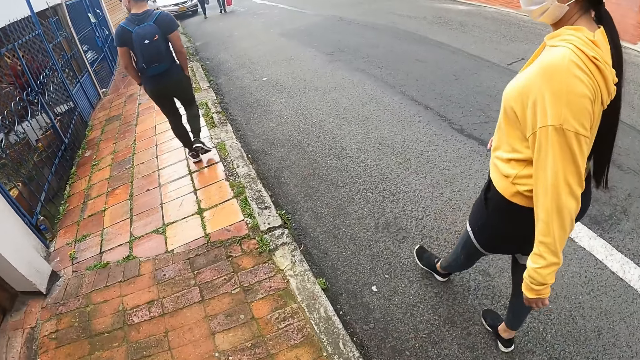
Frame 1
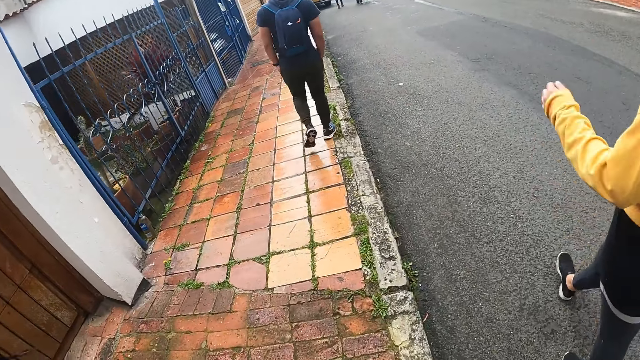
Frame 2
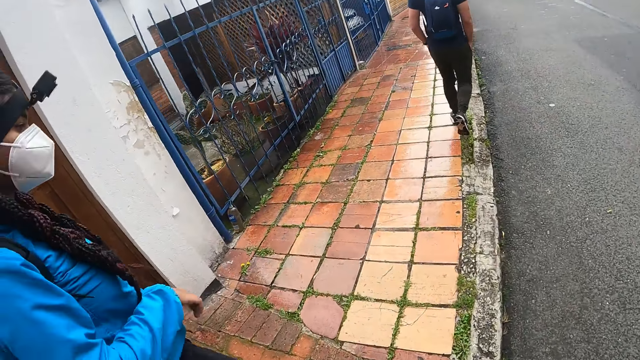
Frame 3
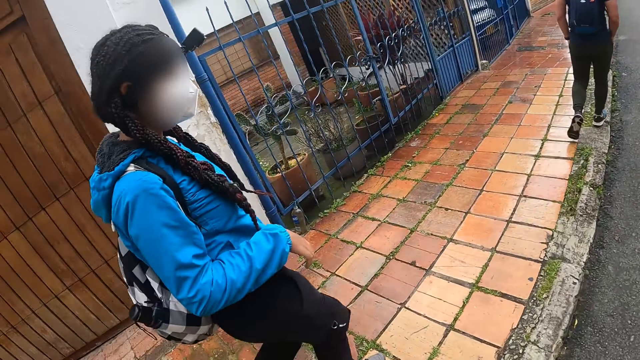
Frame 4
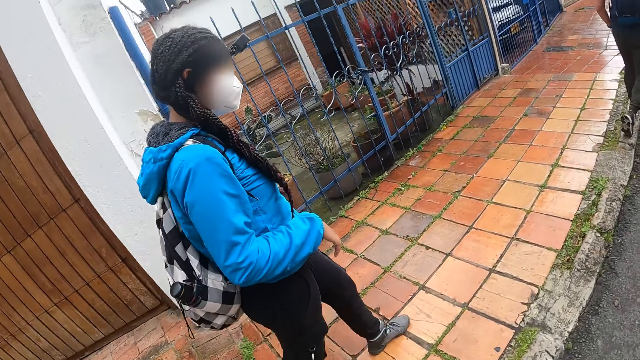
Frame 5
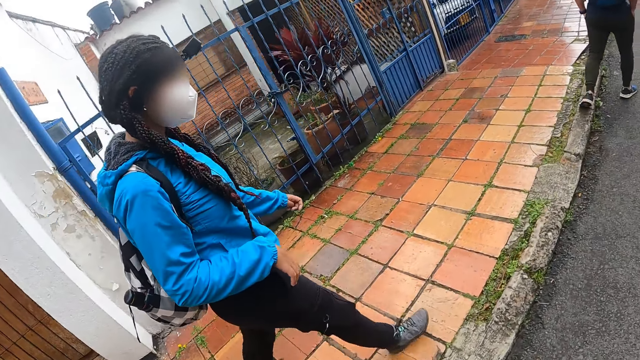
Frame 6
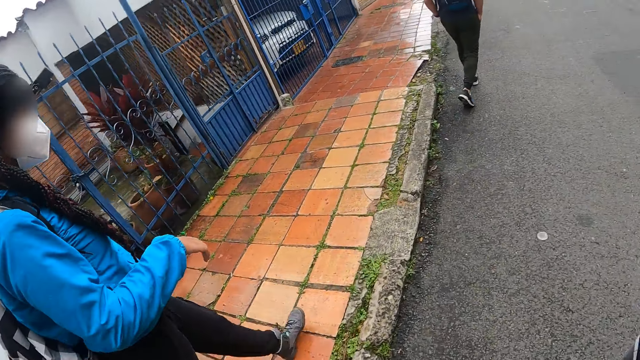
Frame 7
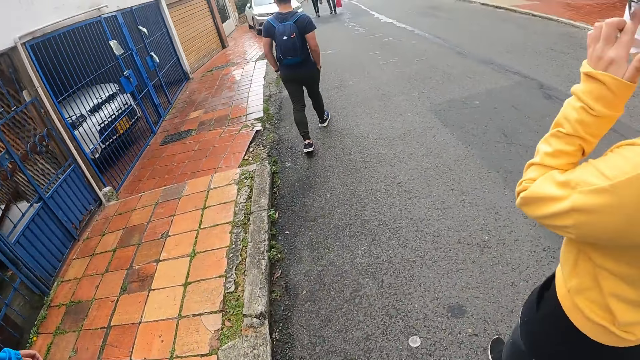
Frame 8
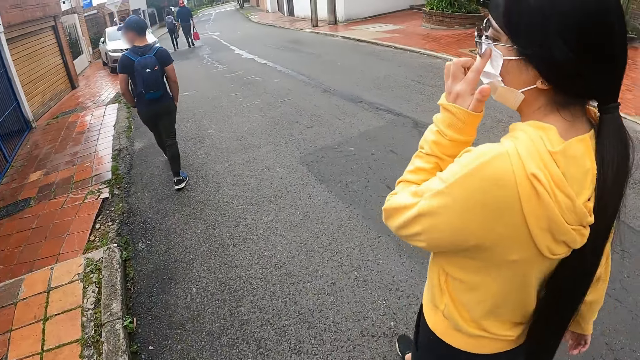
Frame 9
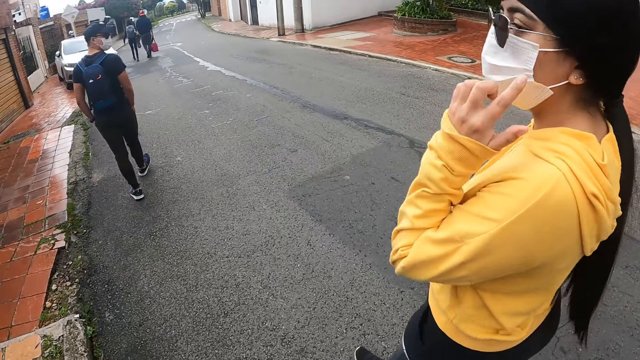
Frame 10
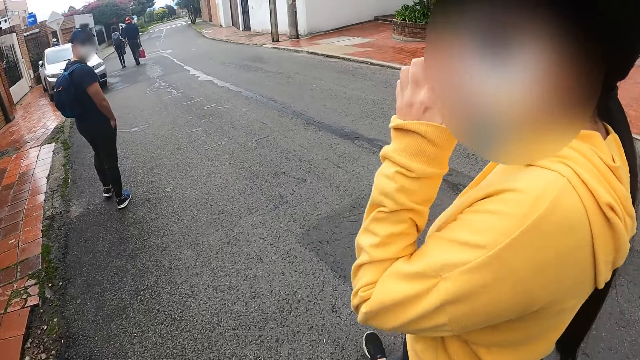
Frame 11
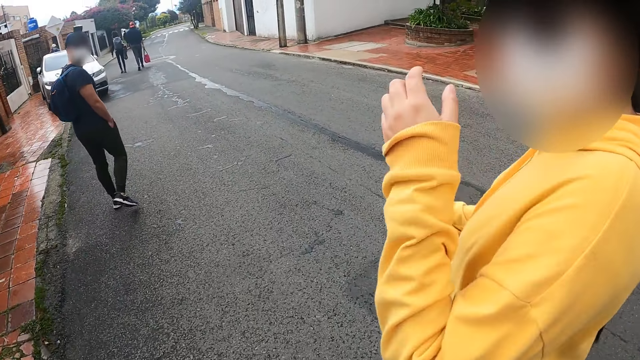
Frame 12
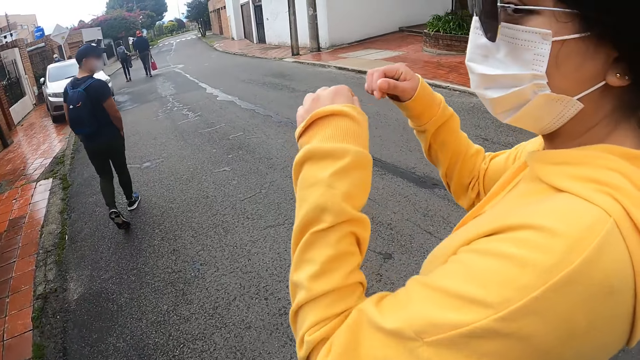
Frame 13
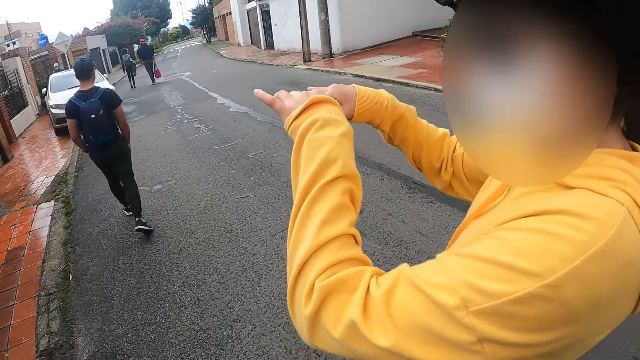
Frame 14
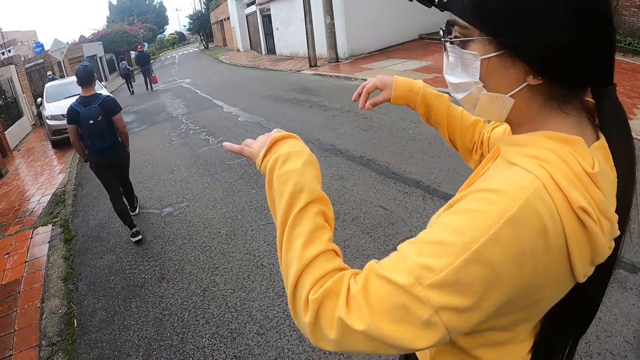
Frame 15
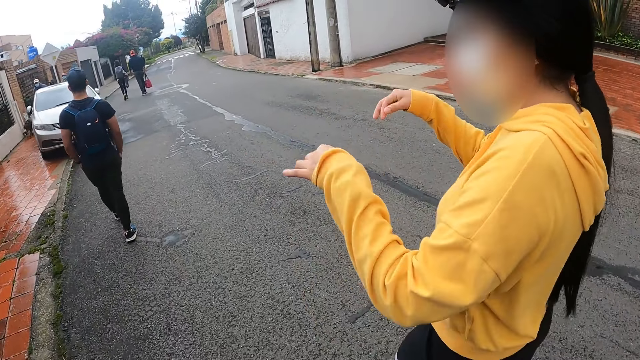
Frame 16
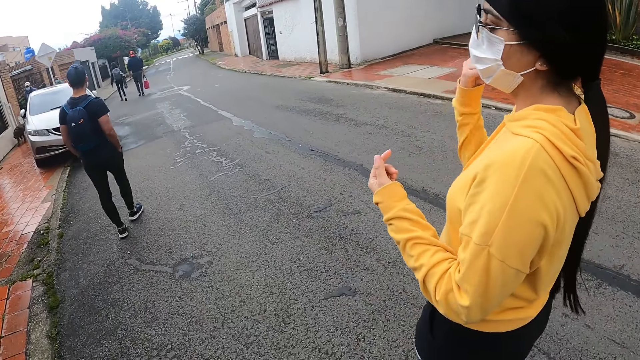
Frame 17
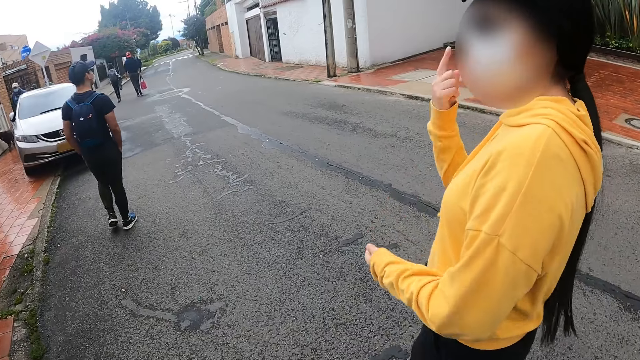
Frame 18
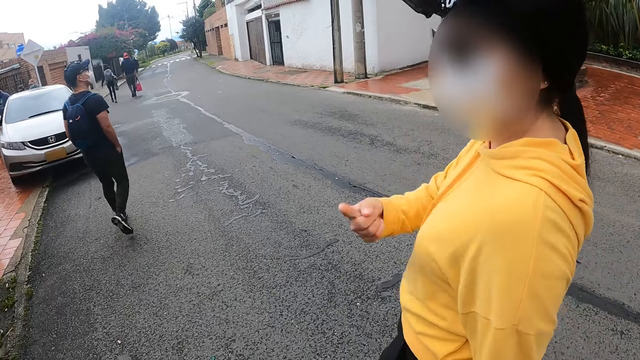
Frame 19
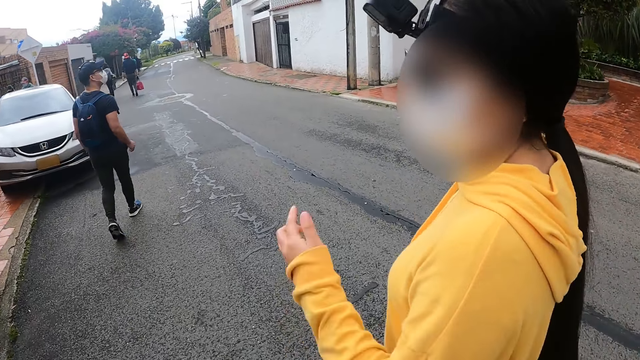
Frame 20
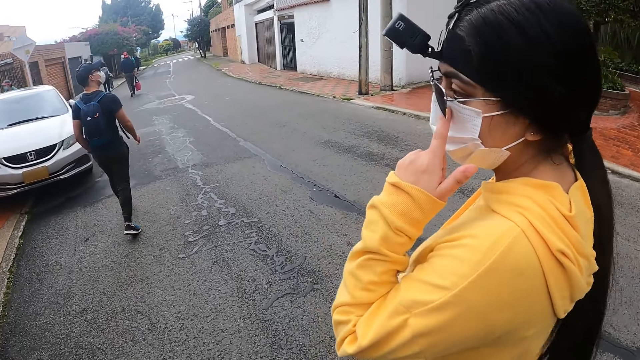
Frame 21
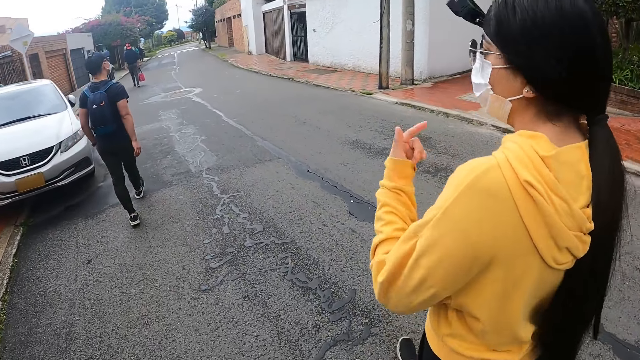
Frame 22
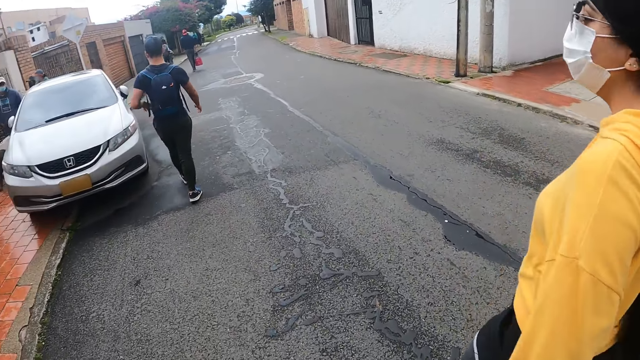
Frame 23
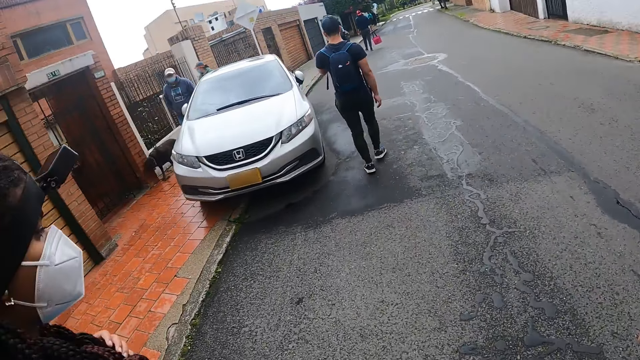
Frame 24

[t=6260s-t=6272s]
A man walks on the road. A woman and another woman walk on the road.

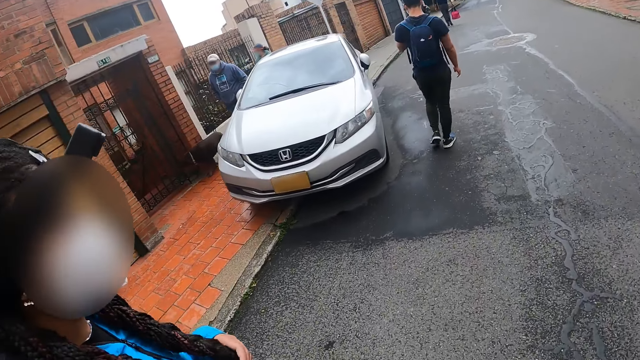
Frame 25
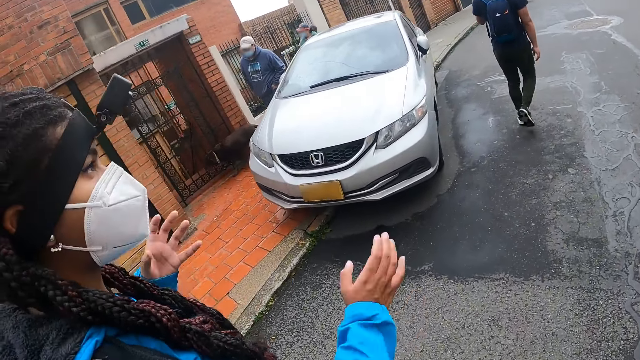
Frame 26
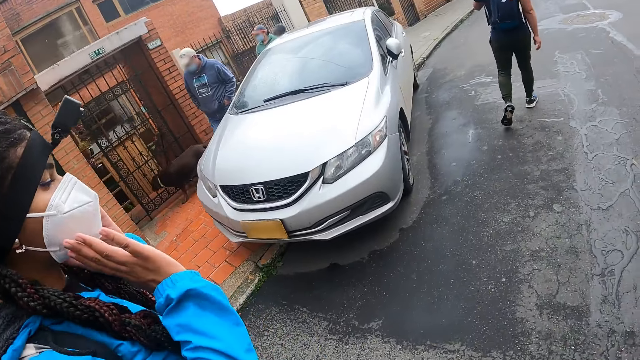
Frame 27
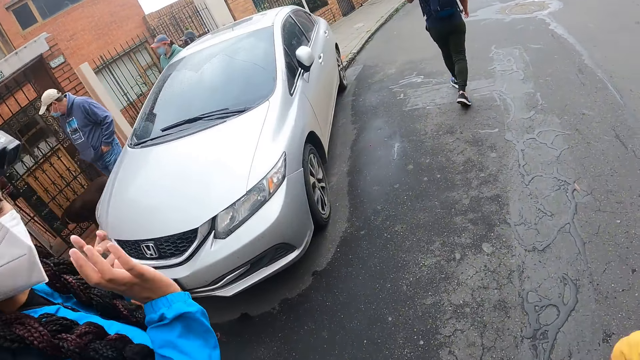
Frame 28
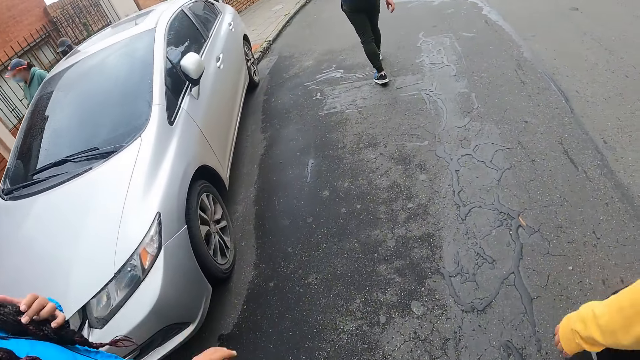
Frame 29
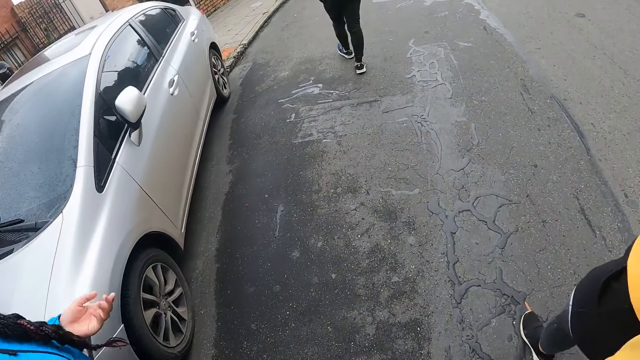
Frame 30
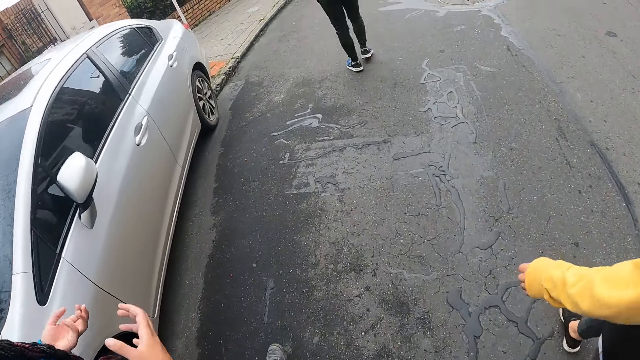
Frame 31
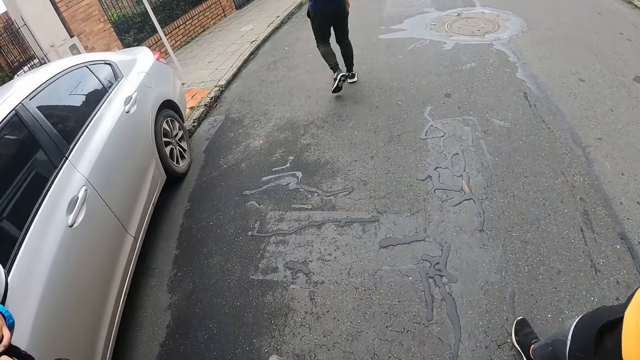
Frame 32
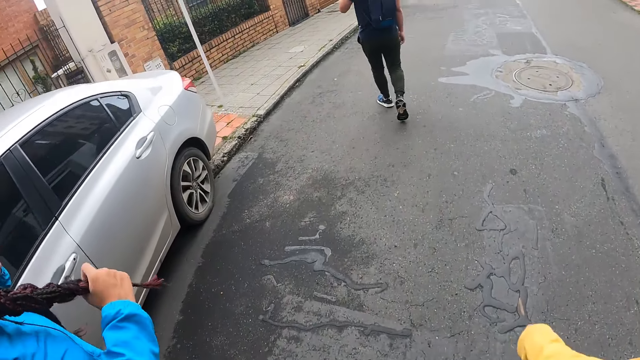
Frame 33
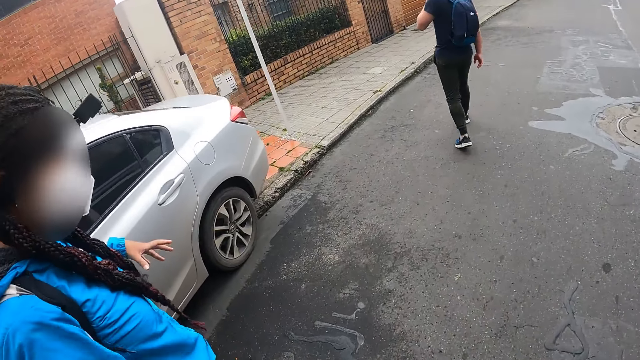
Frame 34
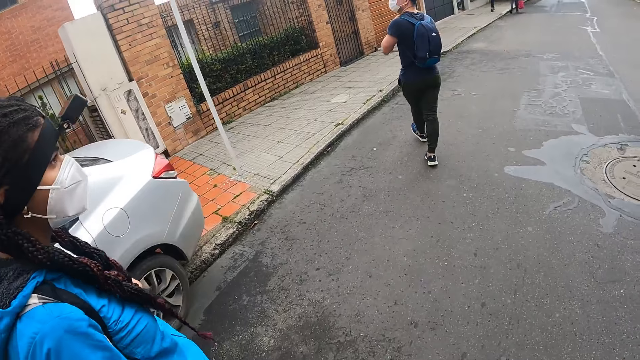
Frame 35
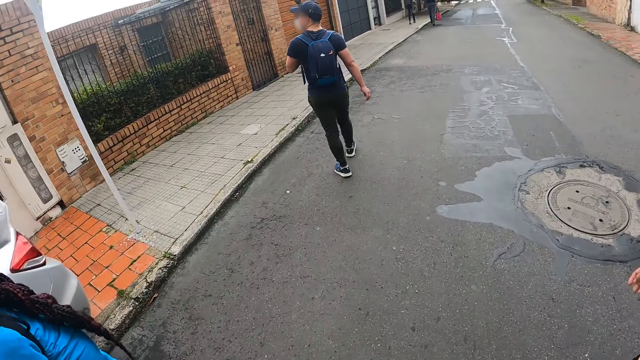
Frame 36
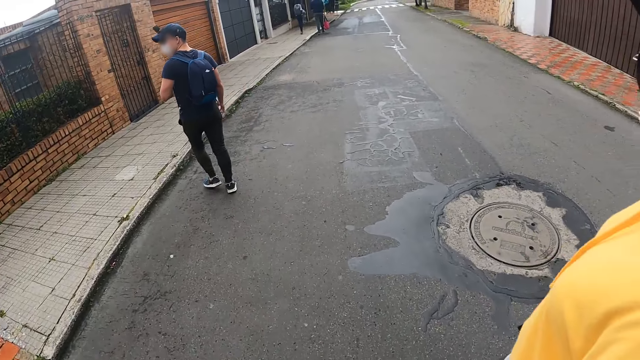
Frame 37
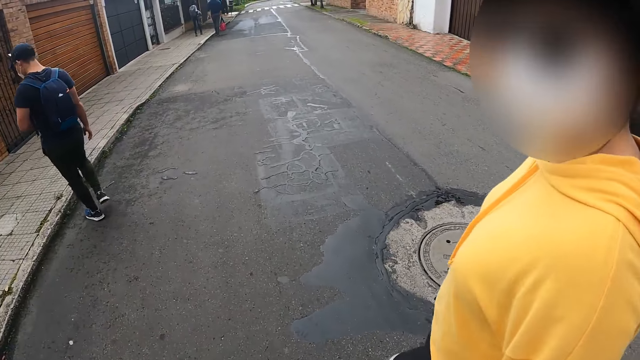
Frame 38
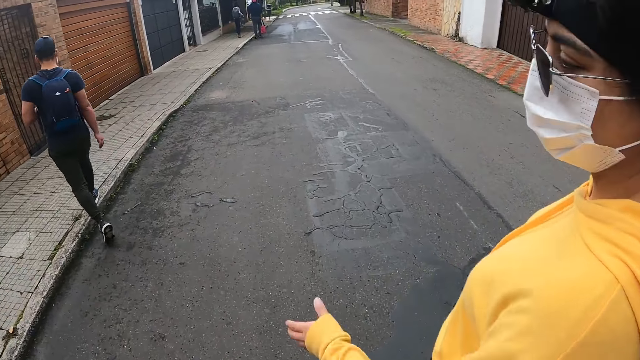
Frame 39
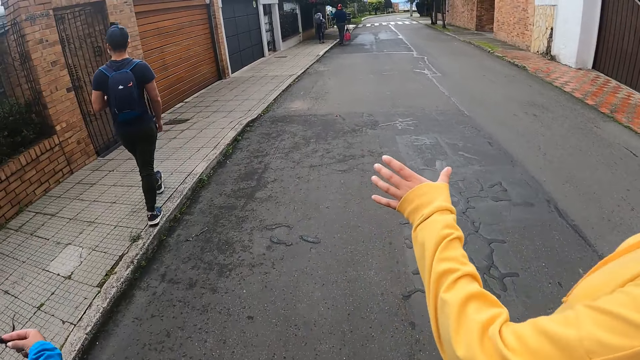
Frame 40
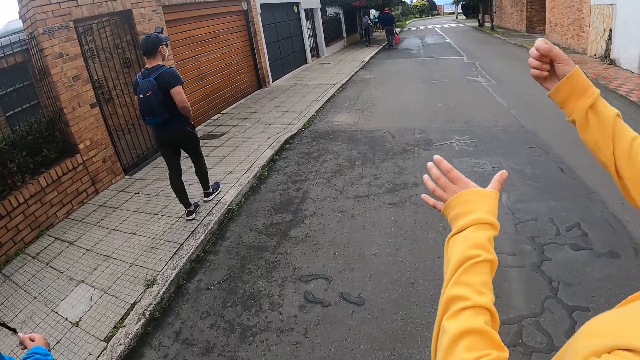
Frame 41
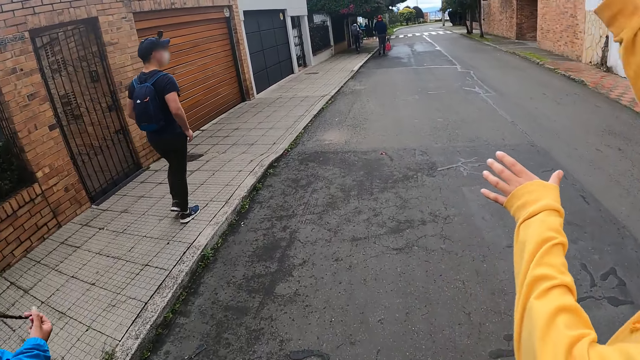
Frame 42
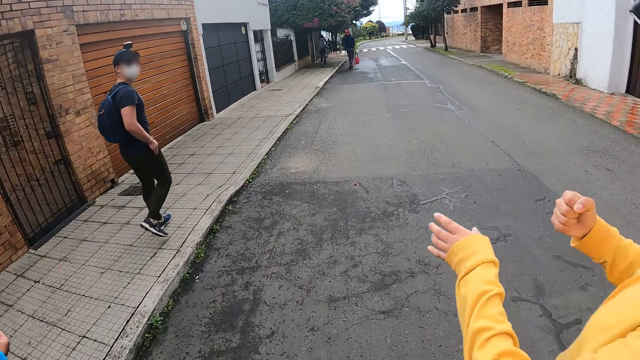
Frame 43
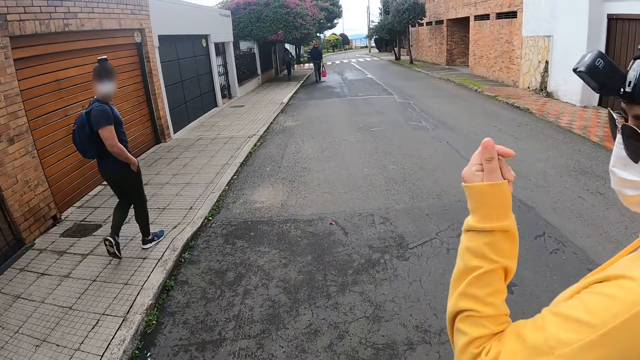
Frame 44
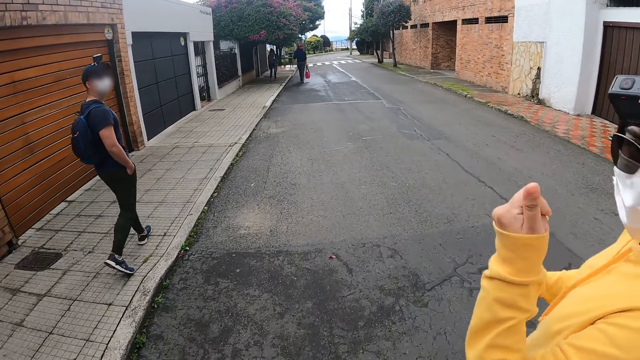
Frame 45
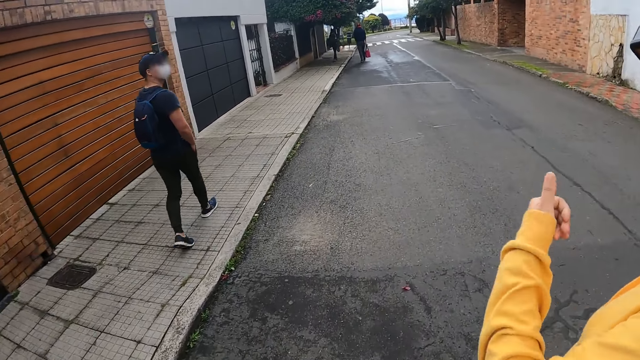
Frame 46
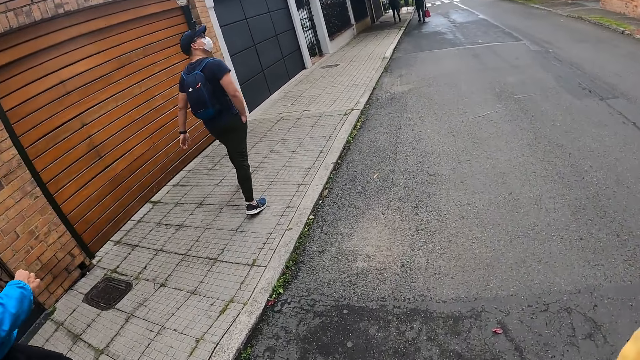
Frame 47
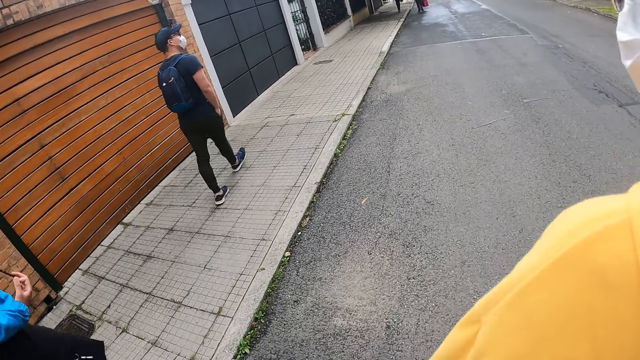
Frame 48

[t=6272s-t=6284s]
A man walks on the sidewalk. A woman walks on the sidewalk.
